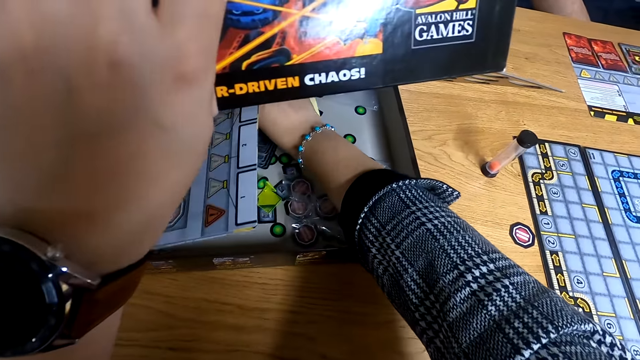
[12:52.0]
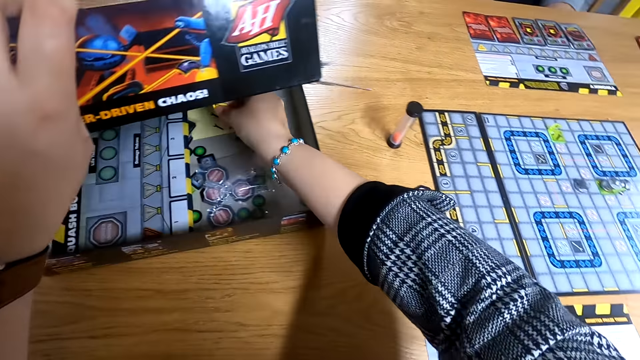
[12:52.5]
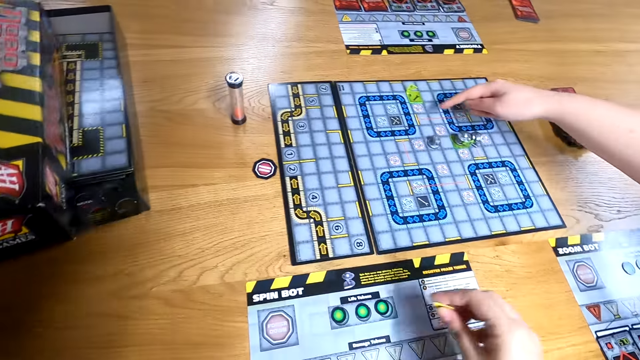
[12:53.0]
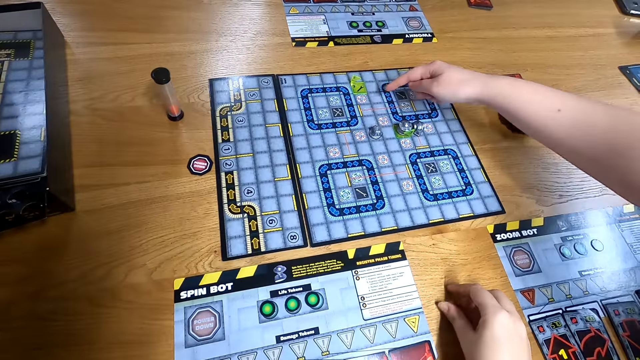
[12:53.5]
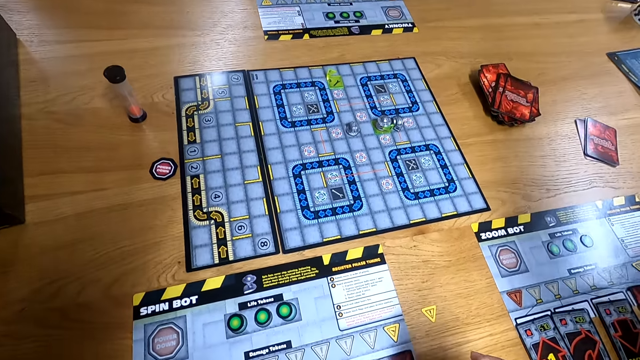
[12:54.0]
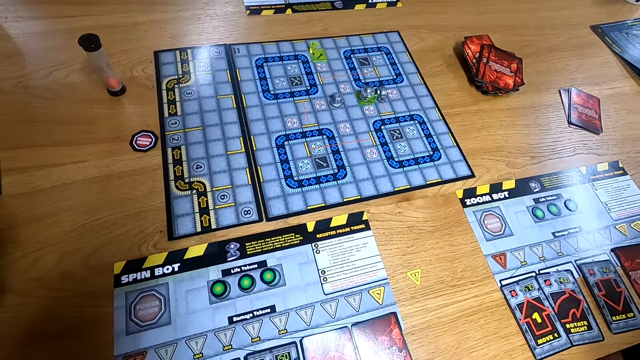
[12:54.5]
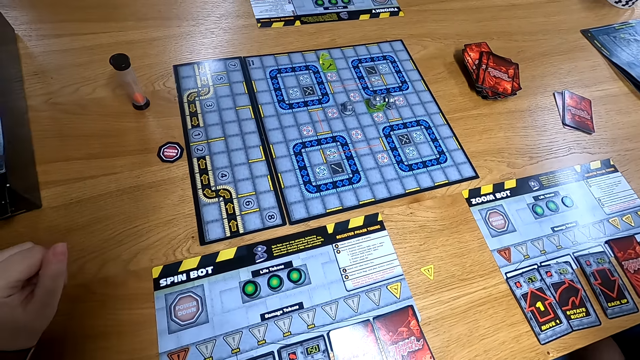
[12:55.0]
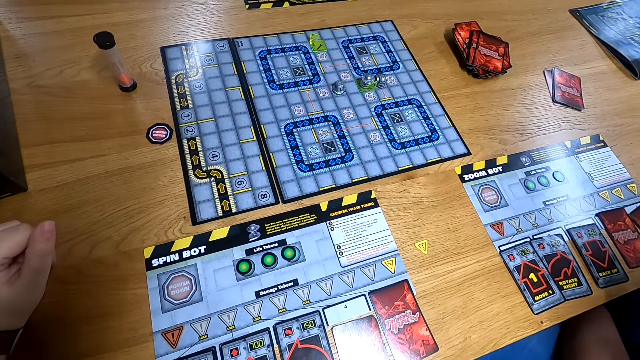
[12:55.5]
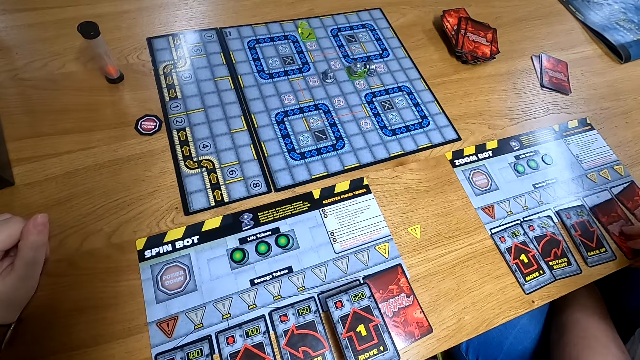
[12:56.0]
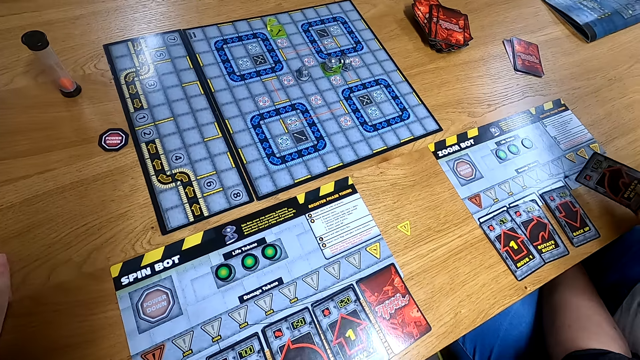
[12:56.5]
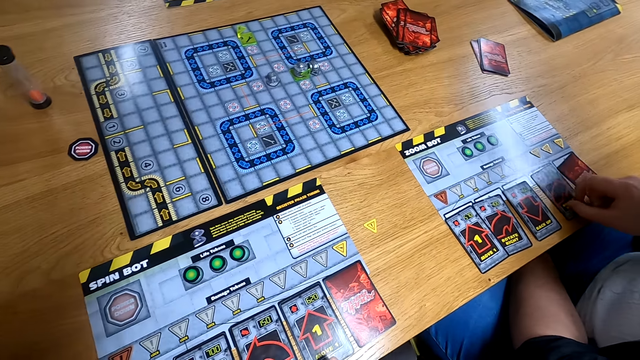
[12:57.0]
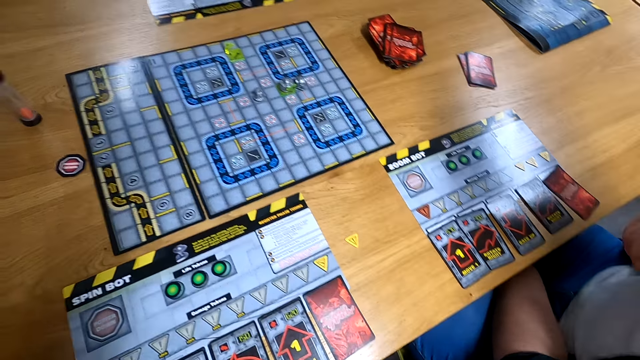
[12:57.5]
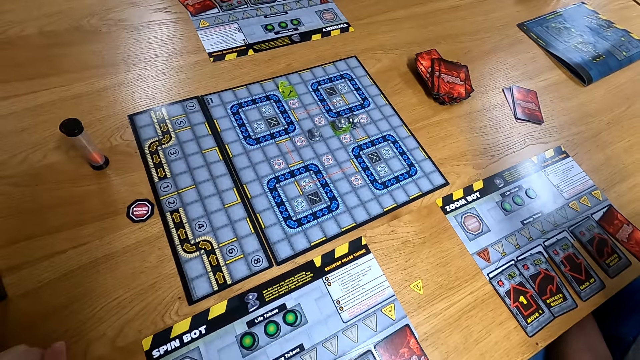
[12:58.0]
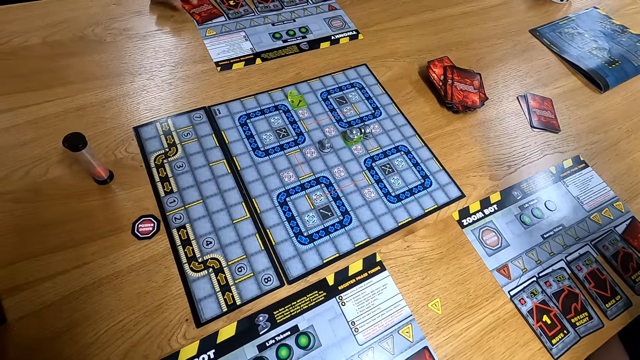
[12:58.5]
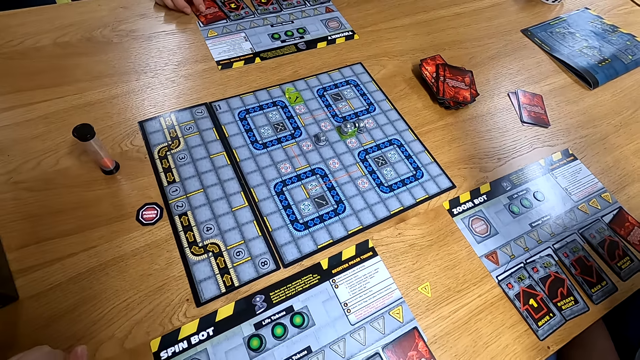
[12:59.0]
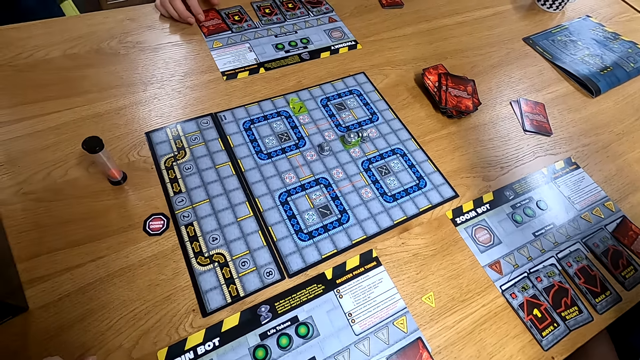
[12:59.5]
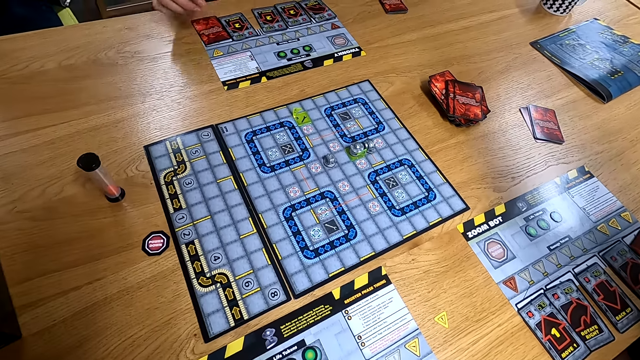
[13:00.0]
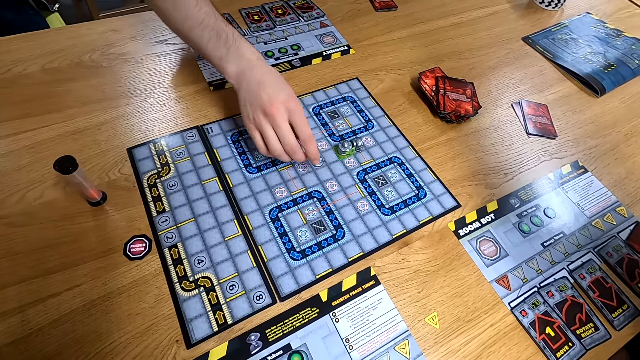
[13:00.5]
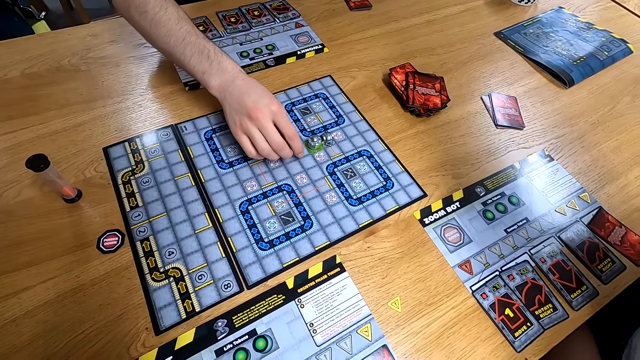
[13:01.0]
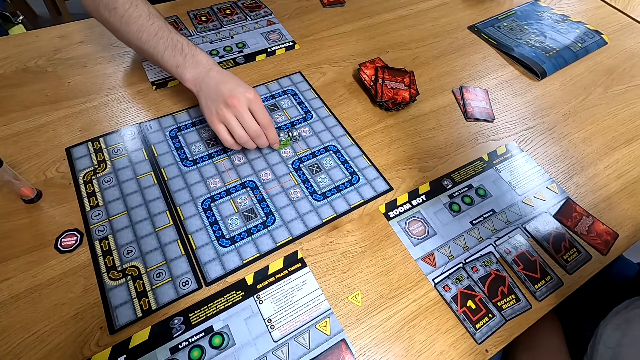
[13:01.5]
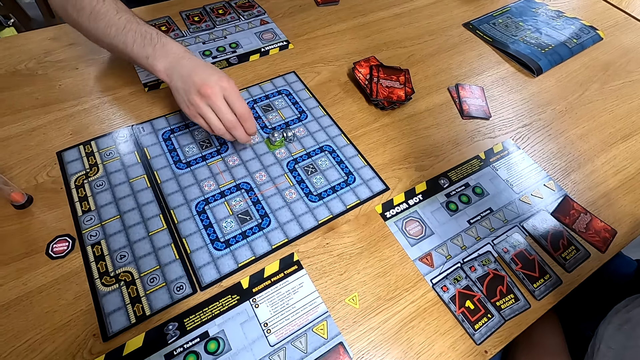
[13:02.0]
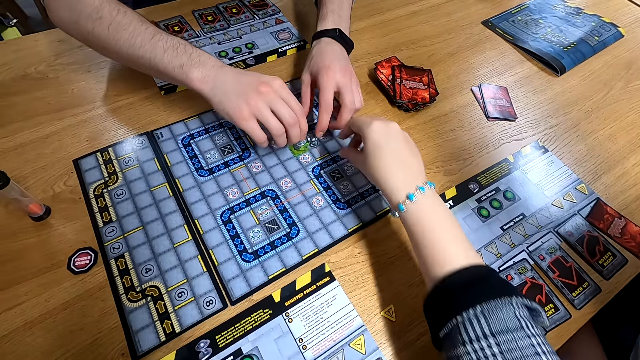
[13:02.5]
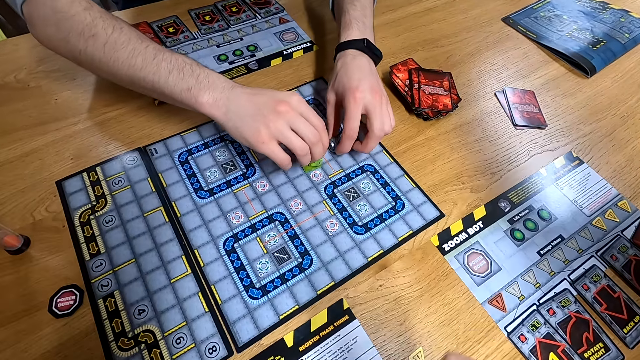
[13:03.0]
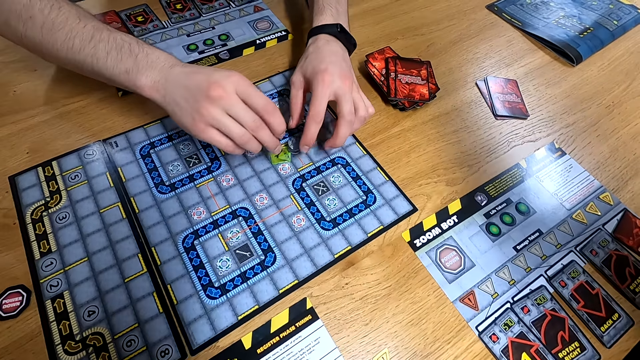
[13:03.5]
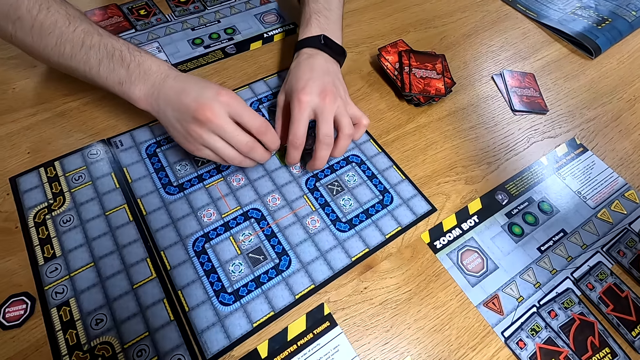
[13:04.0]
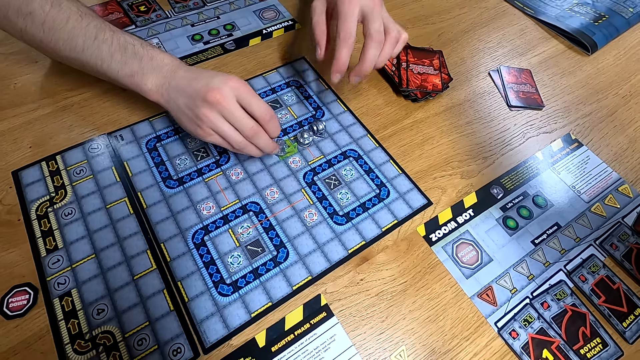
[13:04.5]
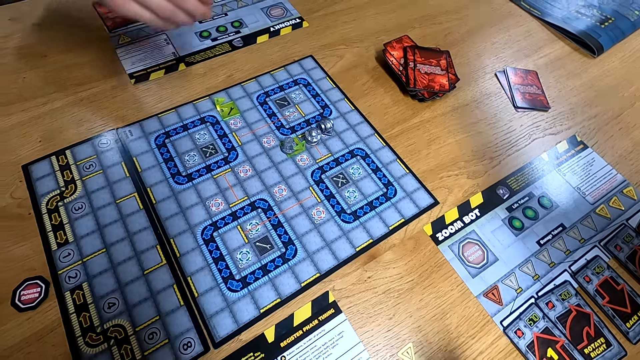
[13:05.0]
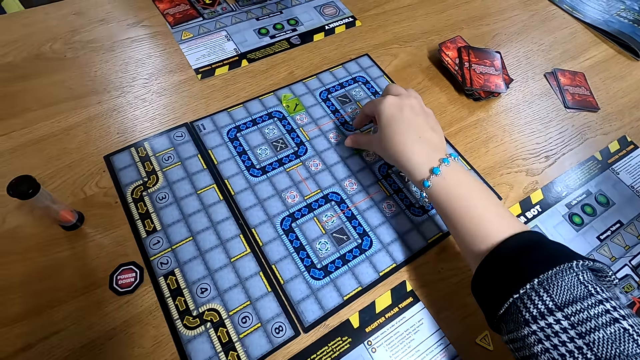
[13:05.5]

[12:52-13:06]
The camera wearer picks a game token with her right hand. A woman points at the board game with her right hand. The camera wearer drops the game token on the table with her right hand. She picks the game card from the board game with her right hand. She flips the game card in her right hand. The woman picks the game card from the table with her right hand. The camera wearer drops the game card on the board game with her right hand. The woman flips the game card in her right hand. The woman drops the game card in her right hand on the table. A man touches the game card on the table with his right hand. The woman and the man play Robo Rally. The man moves the game piece on the board game with his right hand. The man moves the game piece on the board game with his left hand. The man touches the game piece on the board game with his left hand. The man drops the game piece in his right hand on the board game.

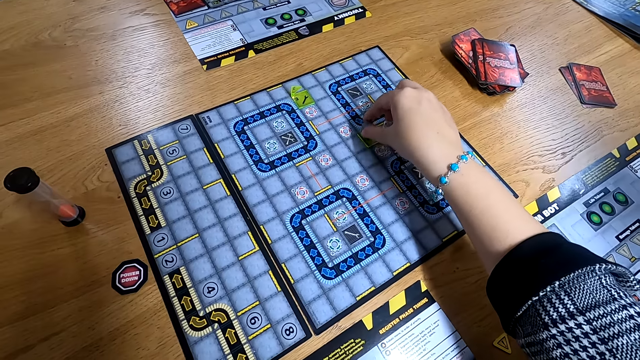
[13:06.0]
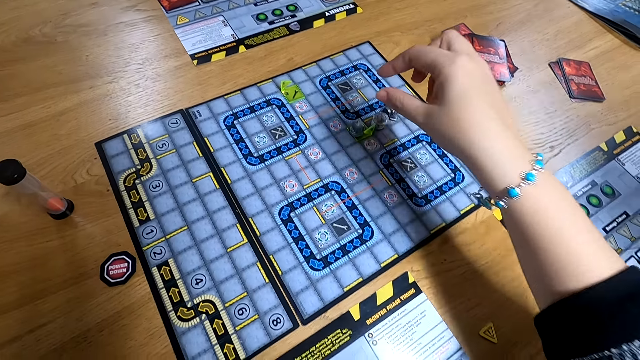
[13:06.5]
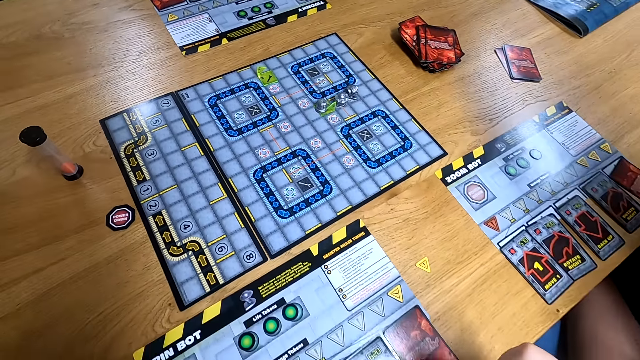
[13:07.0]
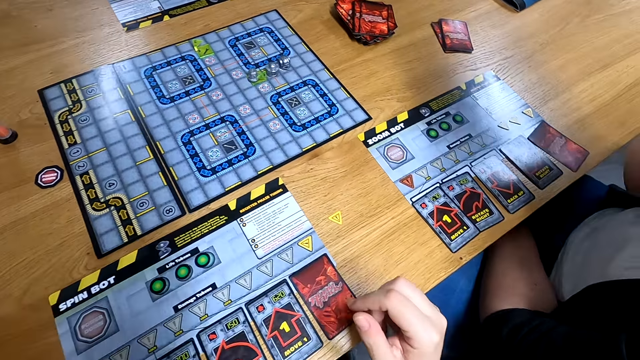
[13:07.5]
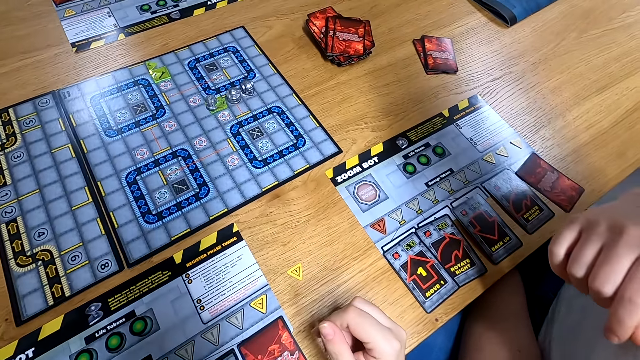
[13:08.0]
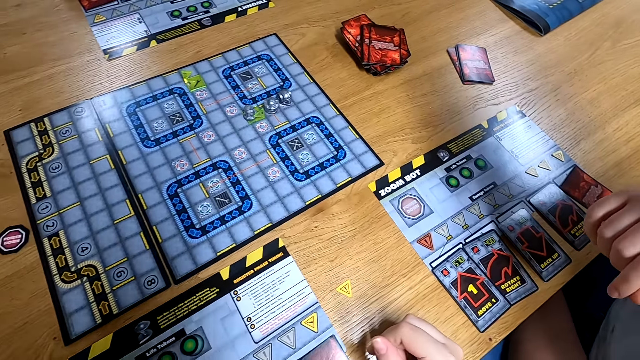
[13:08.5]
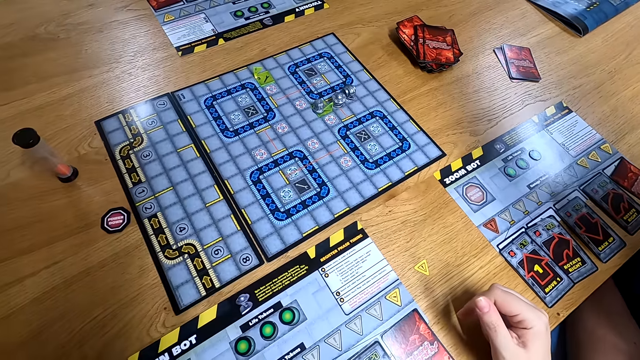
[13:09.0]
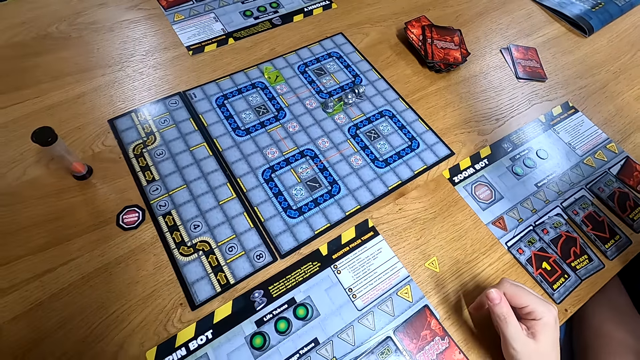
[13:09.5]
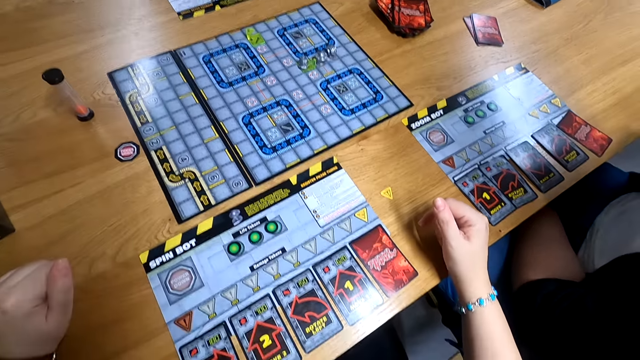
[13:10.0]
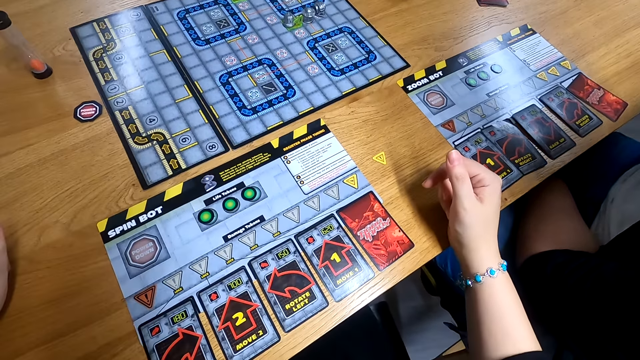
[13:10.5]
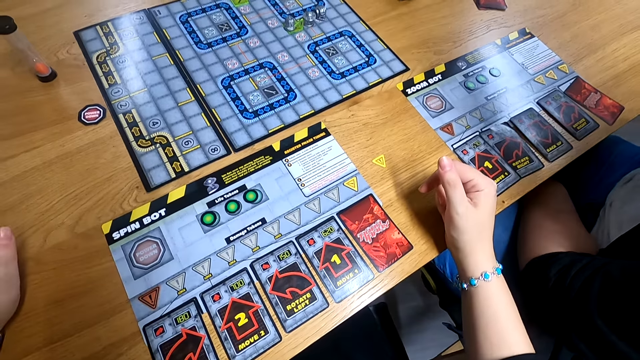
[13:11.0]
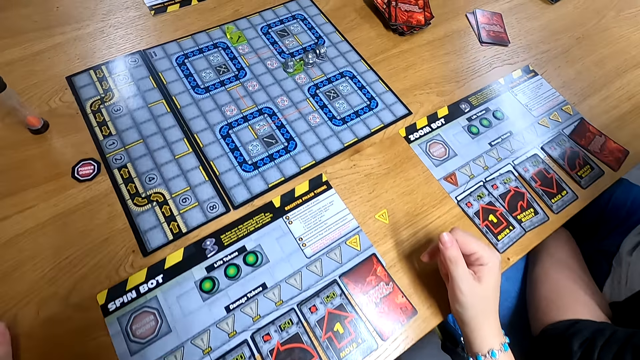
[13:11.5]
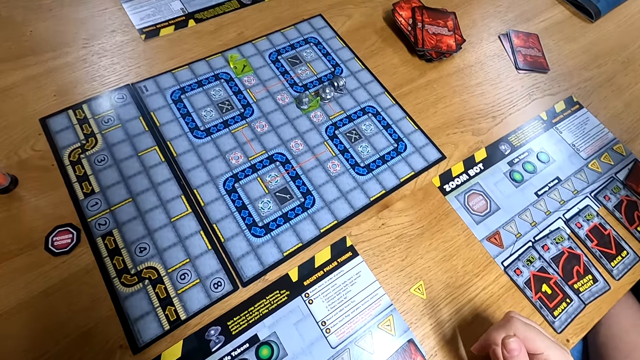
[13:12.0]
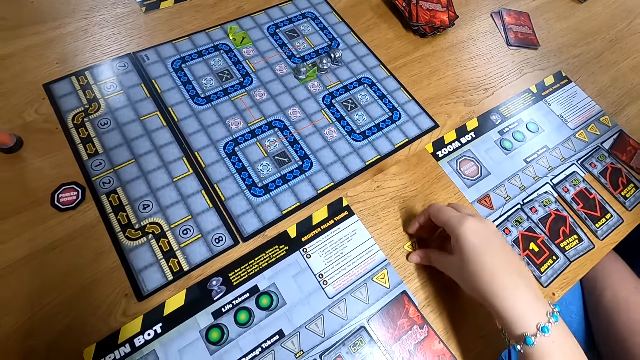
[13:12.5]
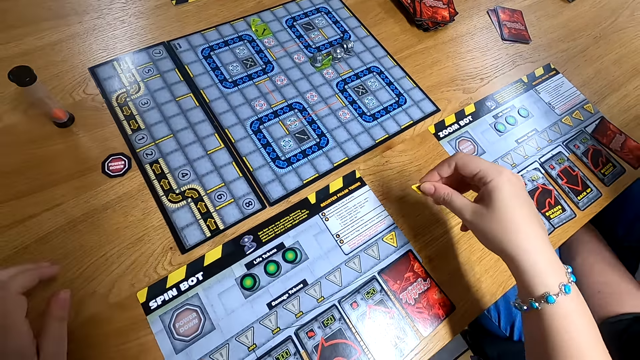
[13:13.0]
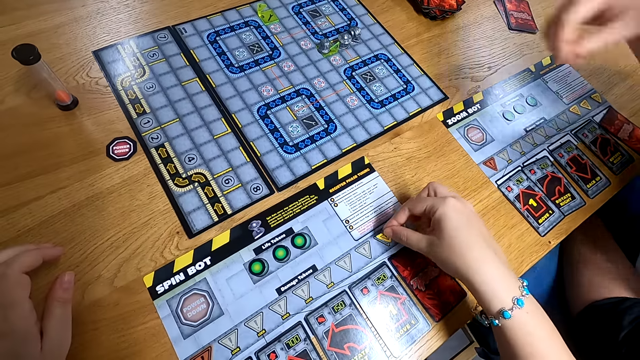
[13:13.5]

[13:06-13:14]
The camera wearer picks the game piece on the board game with her right hand. A woman points at the game card on the table with her right index finger. The camera wearer picks the game token from the table with her right hand.
